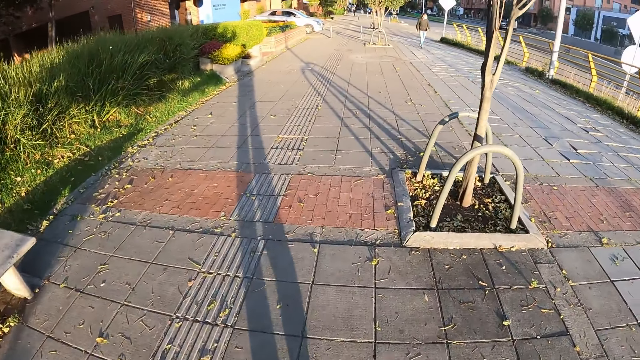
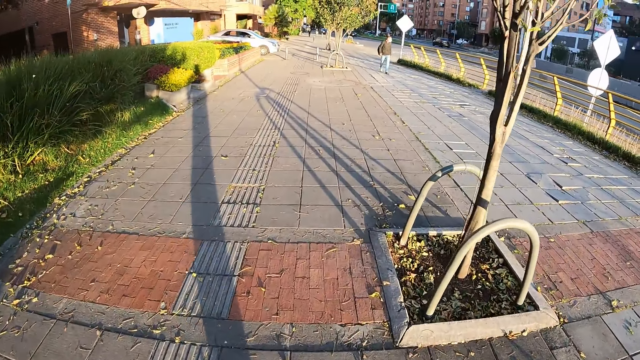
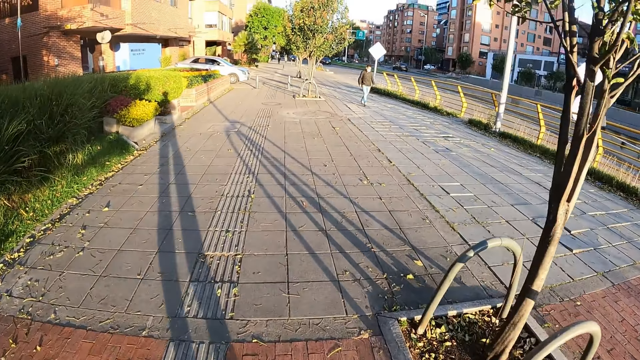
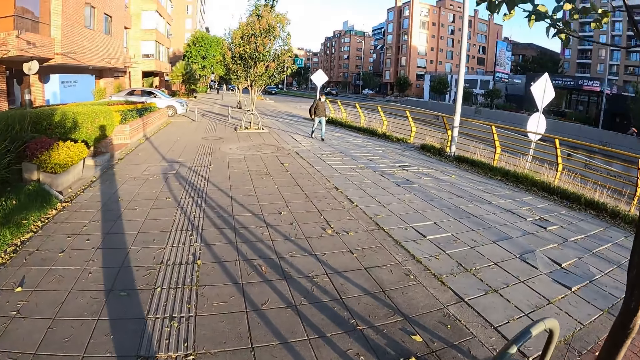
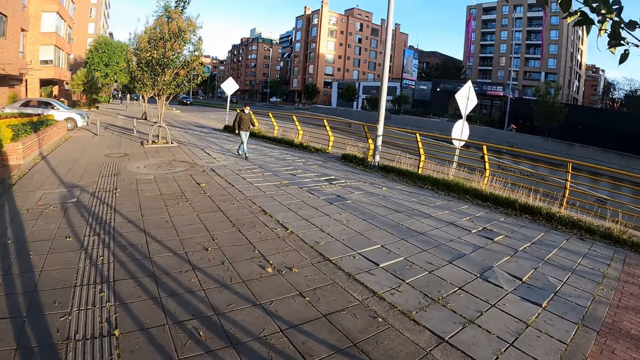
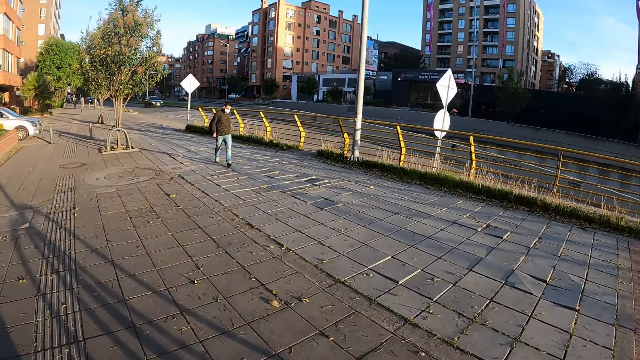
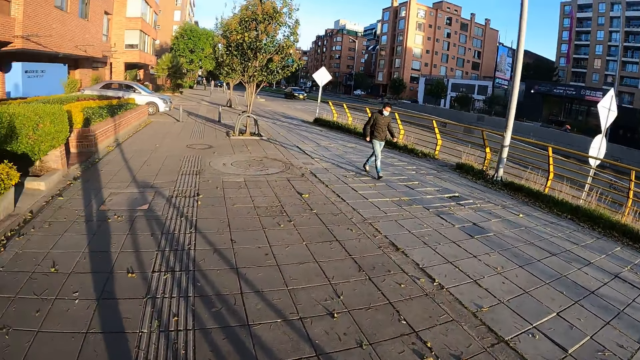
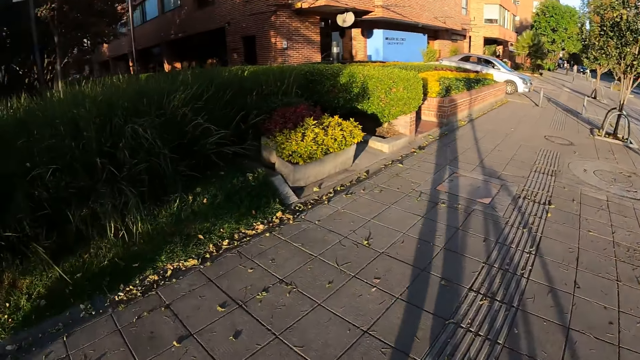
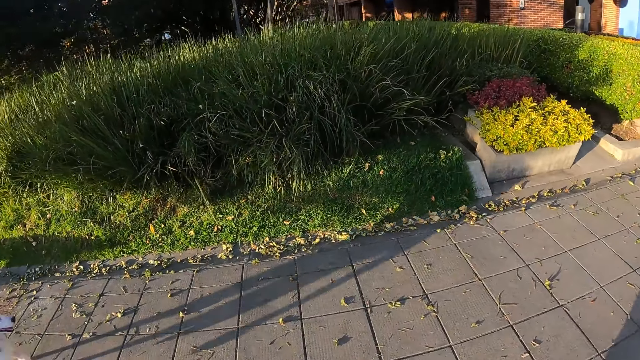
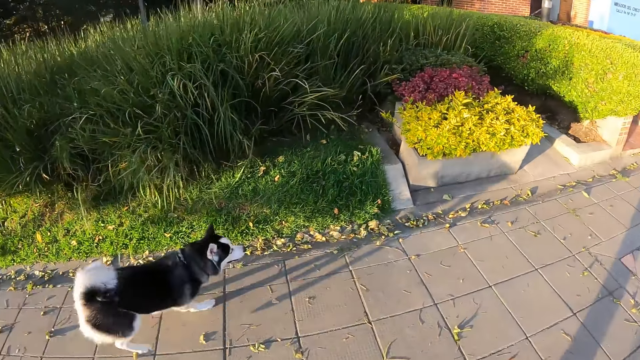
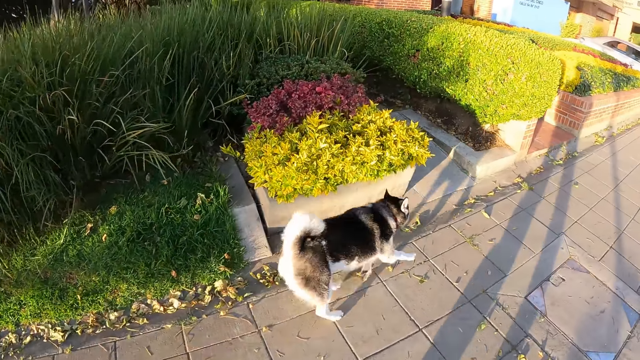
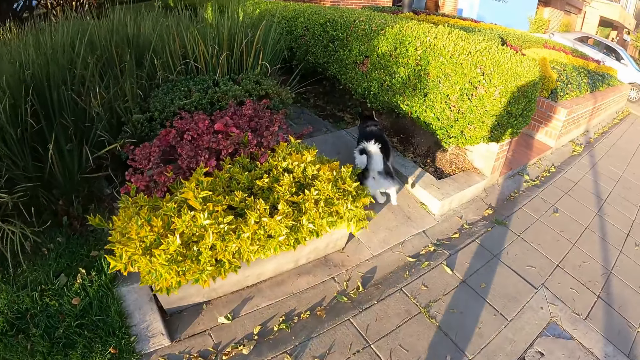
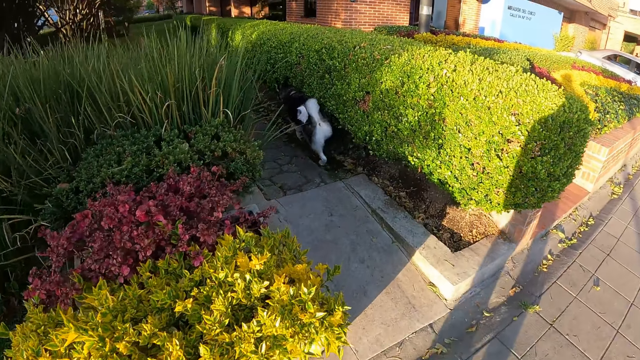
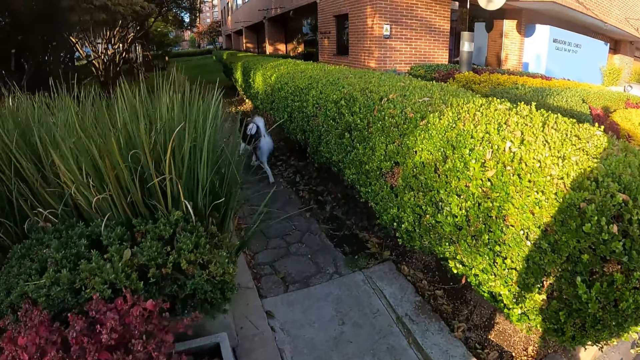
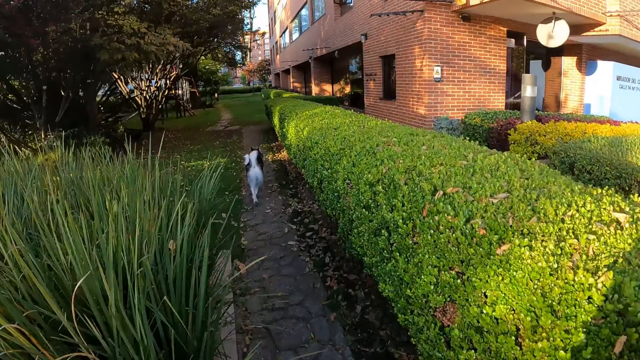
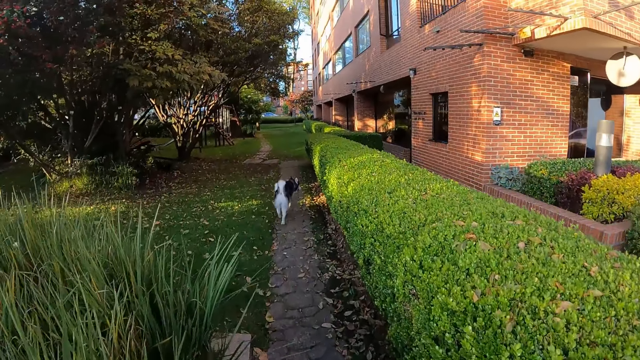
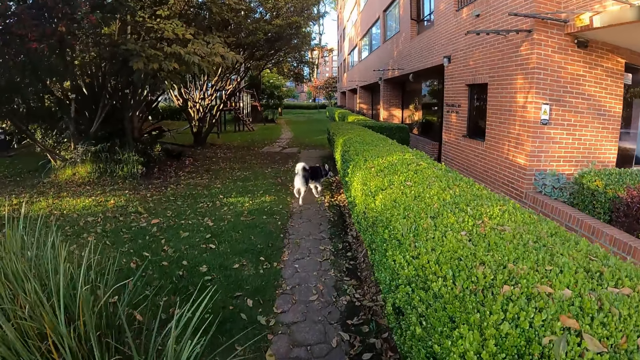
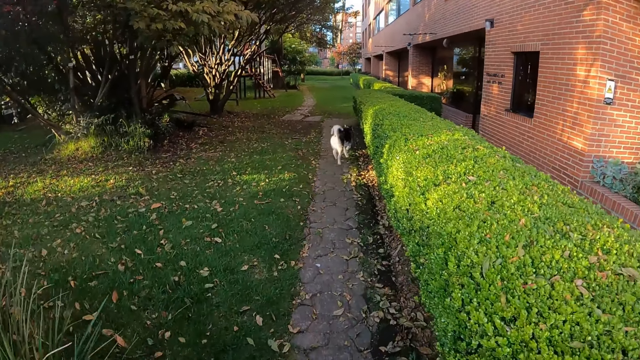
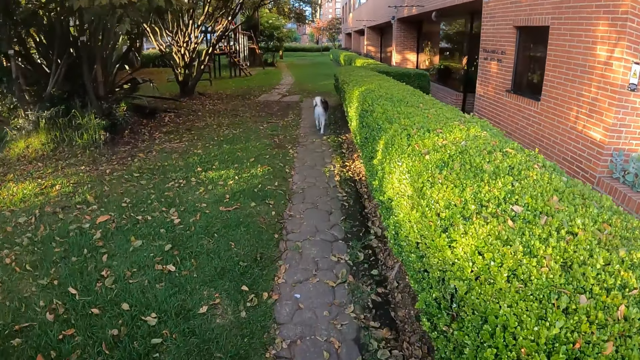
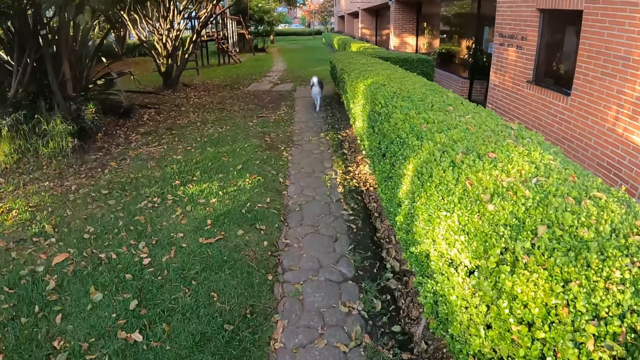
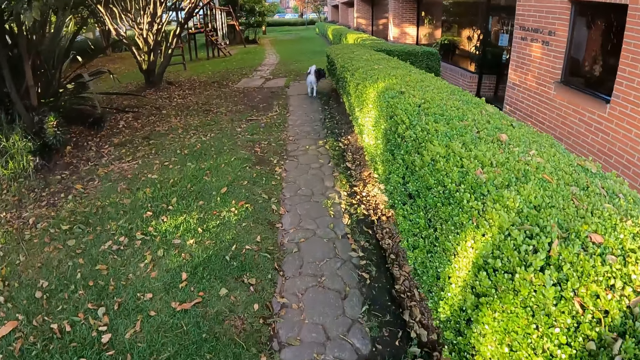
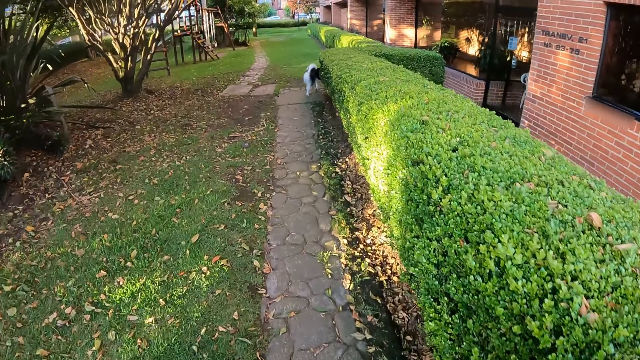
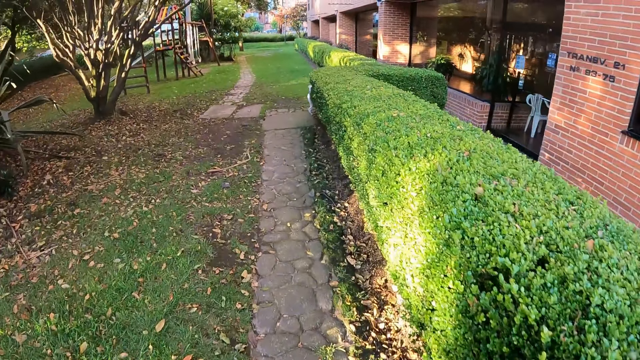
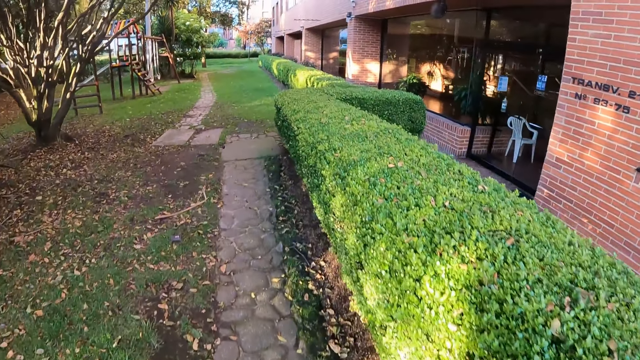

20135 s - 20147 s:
A man walks past the camera wearer. The dog runs past the camera wearer. The camera wearer walks through a garden.

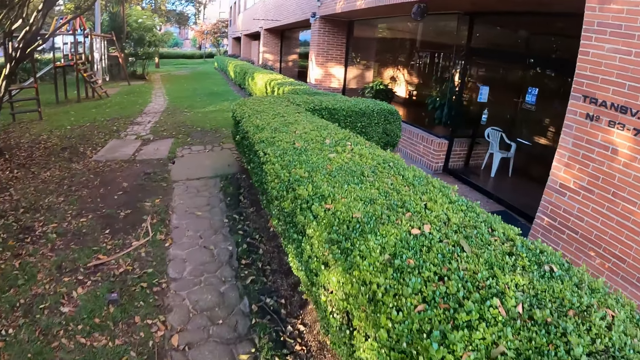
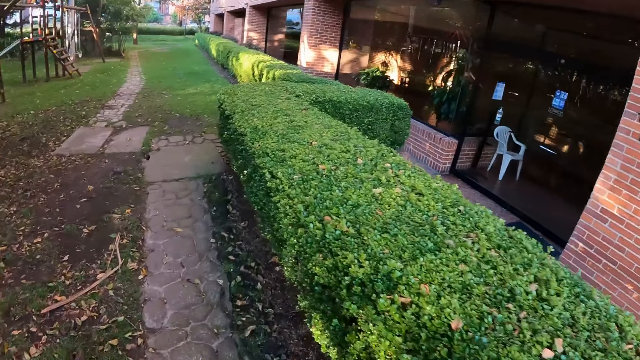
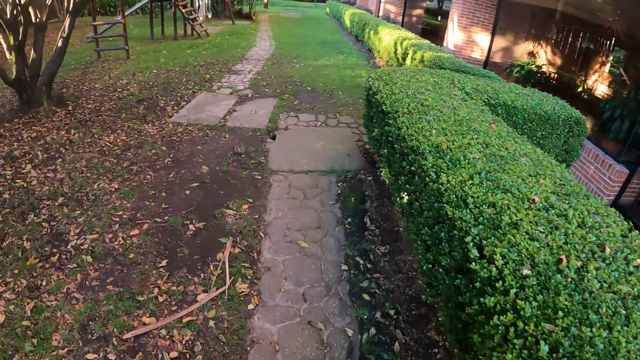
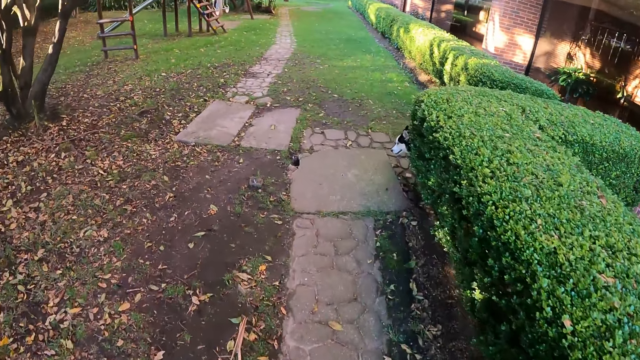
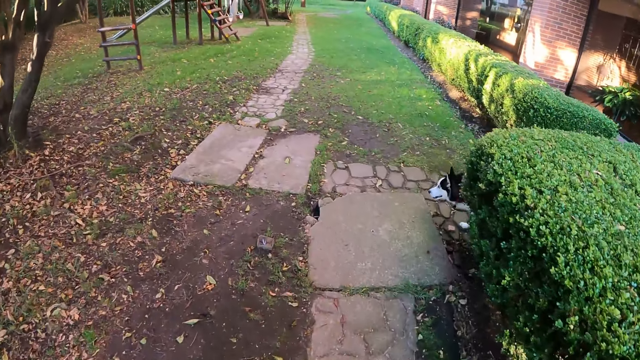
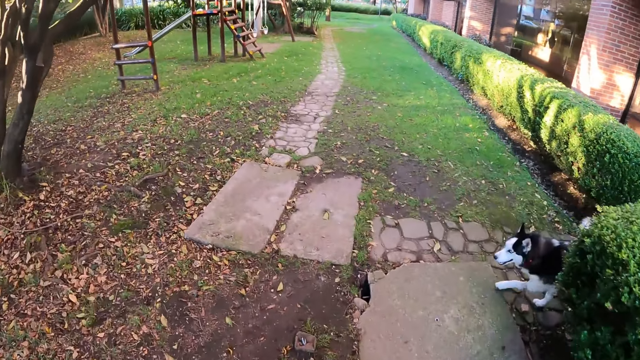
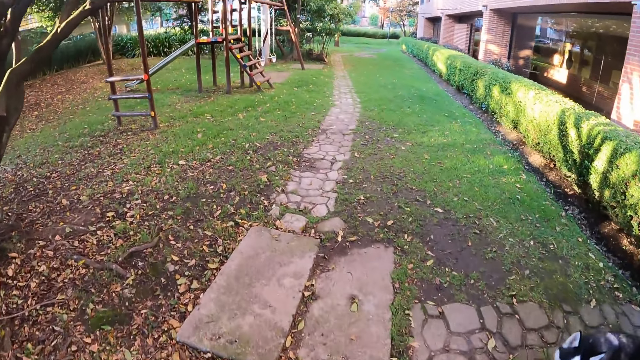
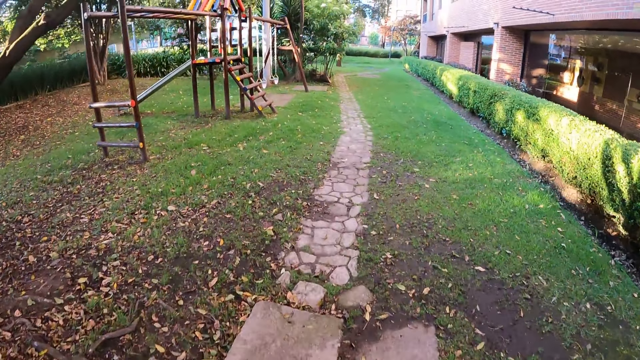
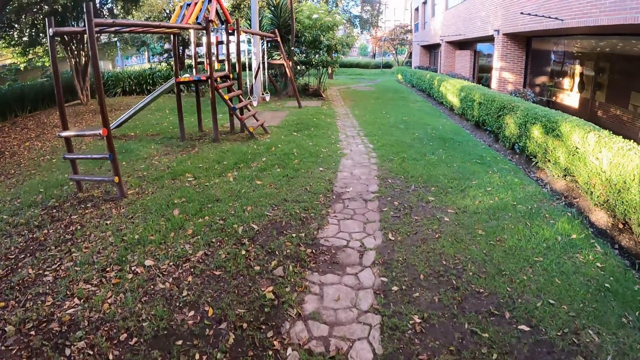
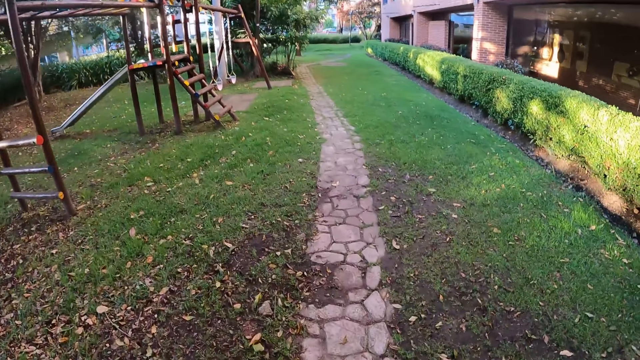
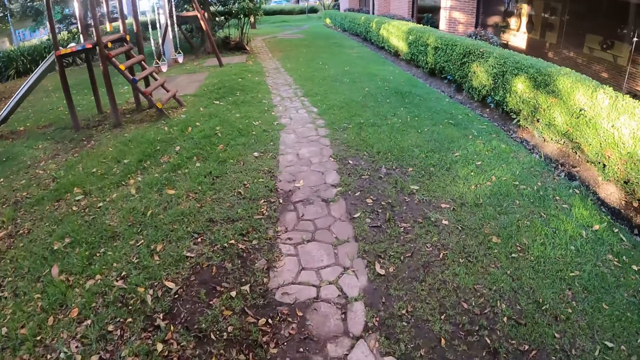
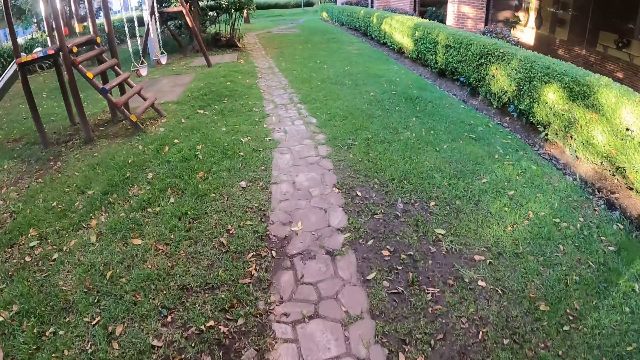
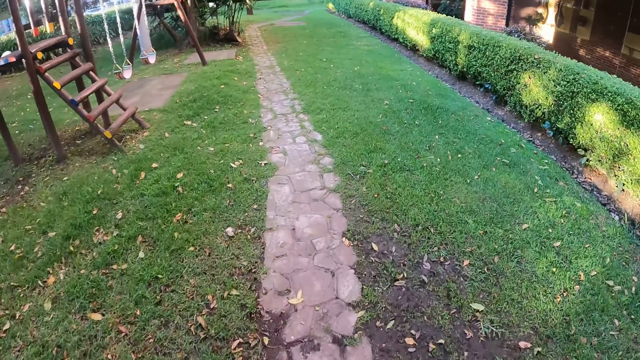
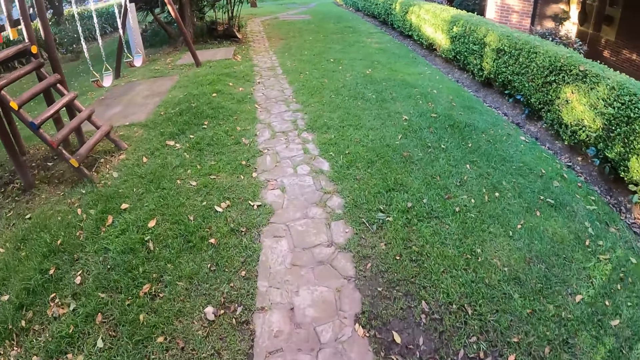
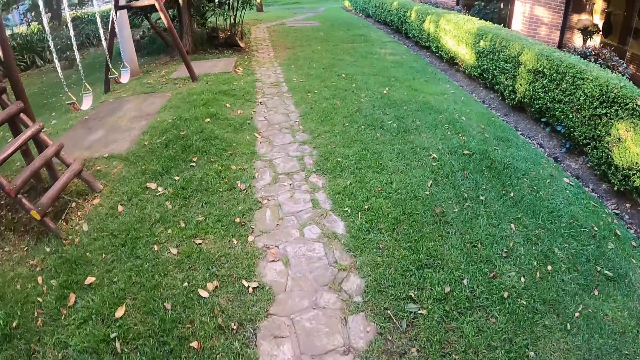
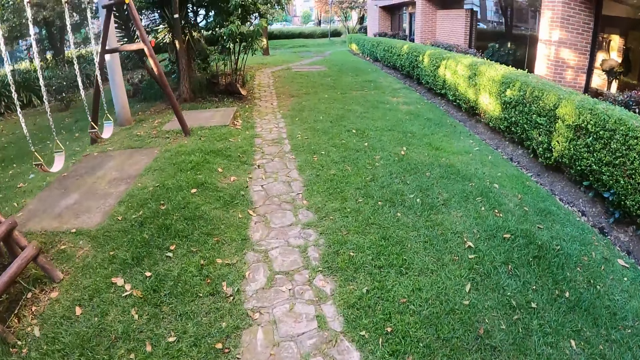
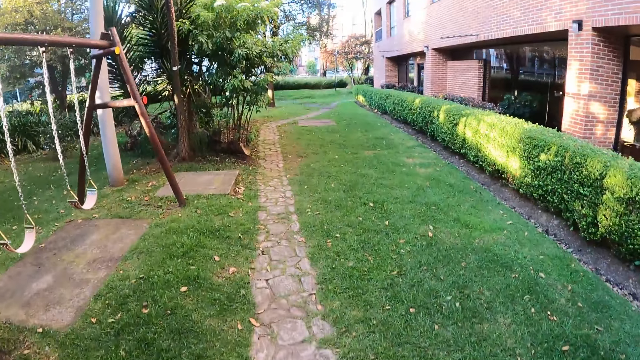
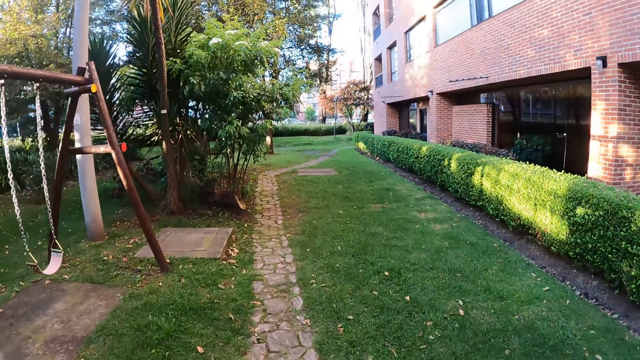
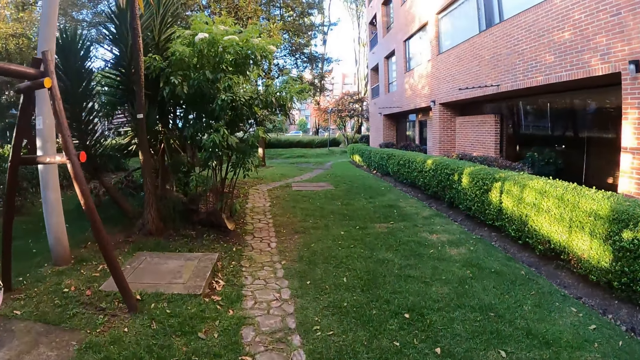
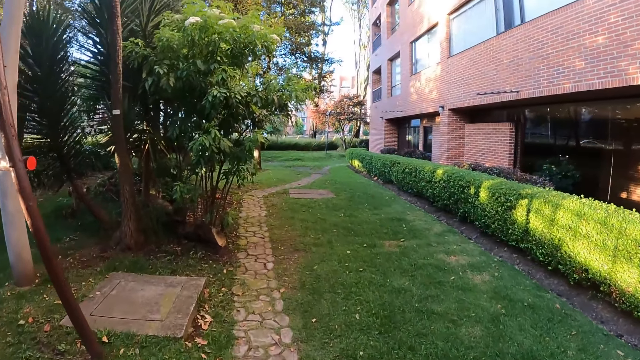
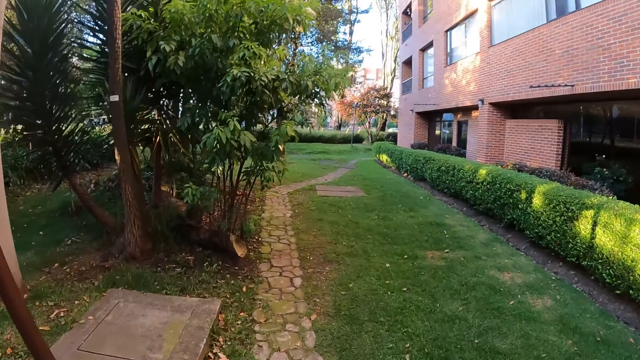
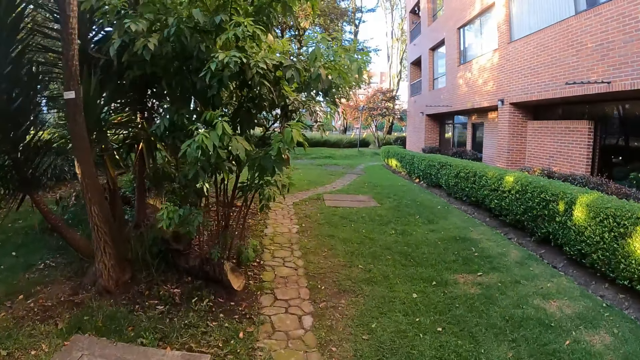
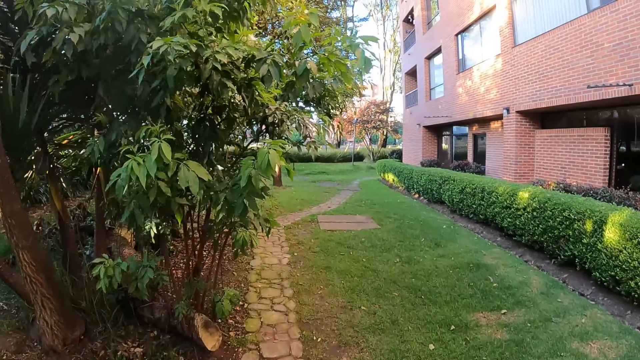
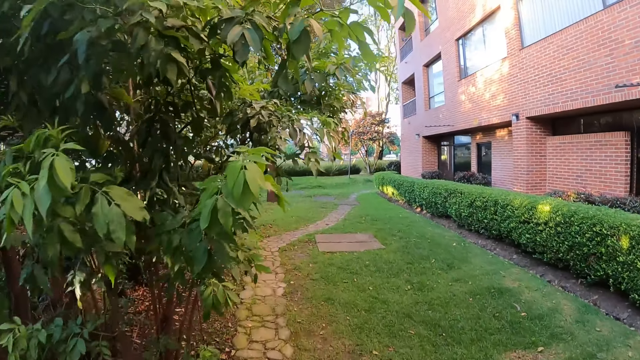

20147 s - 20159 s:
The camera wearer walks past the dog.
